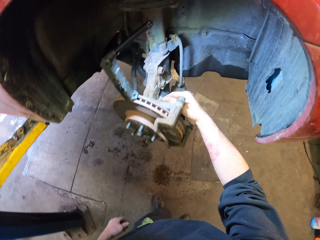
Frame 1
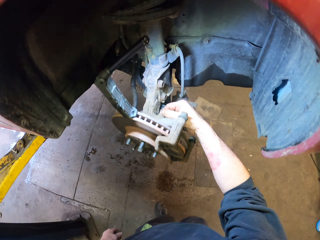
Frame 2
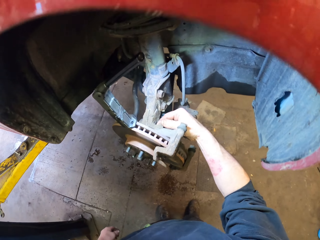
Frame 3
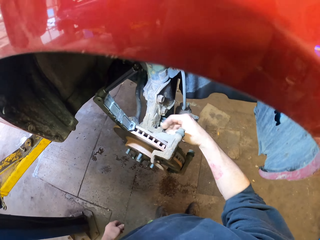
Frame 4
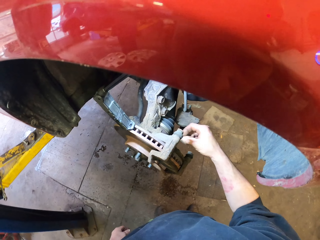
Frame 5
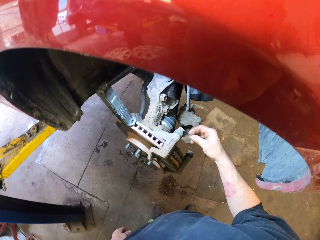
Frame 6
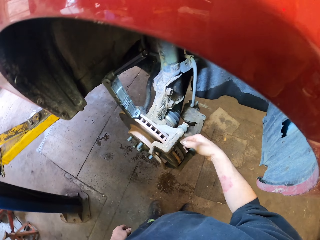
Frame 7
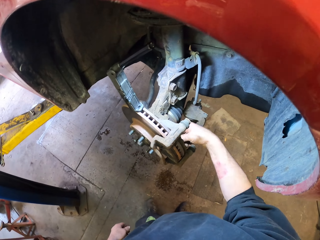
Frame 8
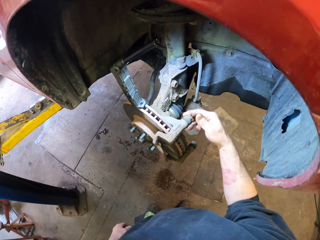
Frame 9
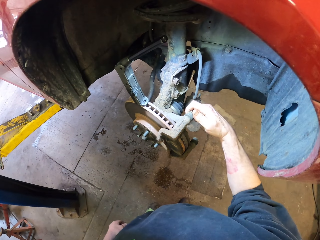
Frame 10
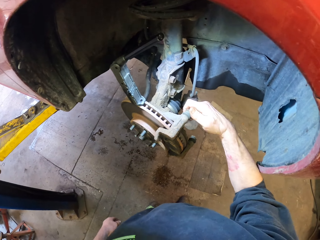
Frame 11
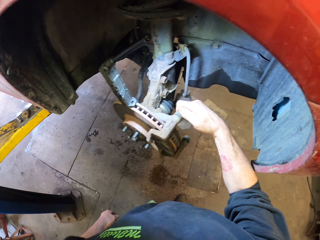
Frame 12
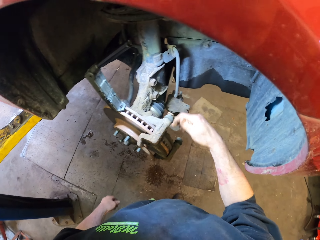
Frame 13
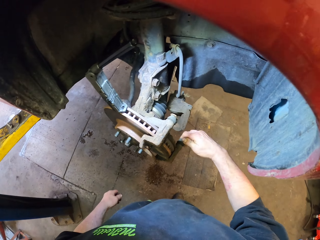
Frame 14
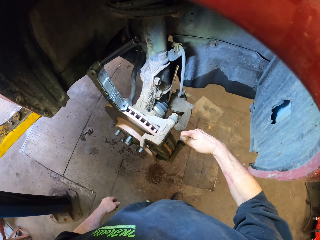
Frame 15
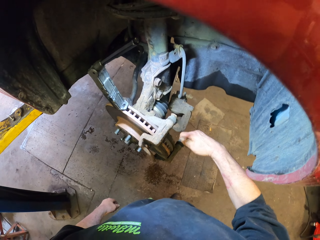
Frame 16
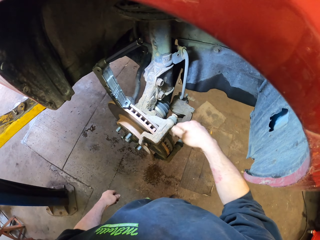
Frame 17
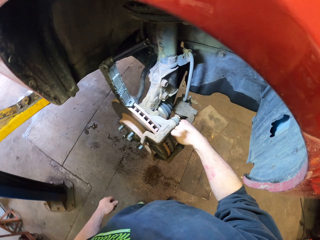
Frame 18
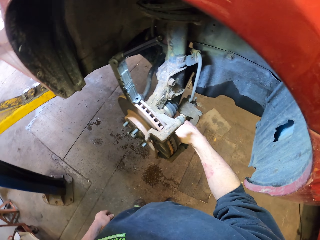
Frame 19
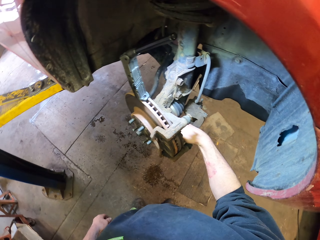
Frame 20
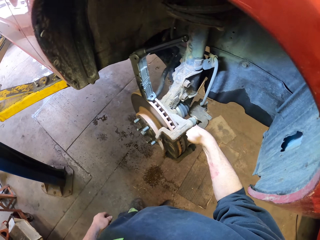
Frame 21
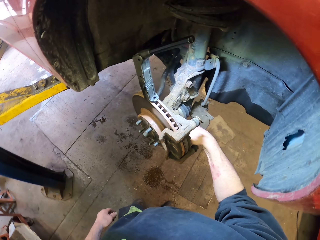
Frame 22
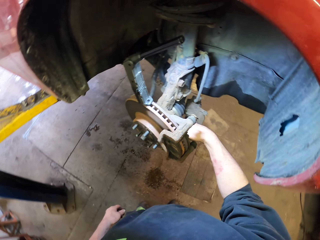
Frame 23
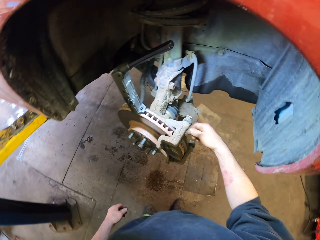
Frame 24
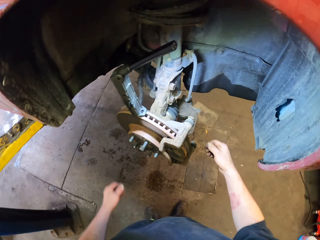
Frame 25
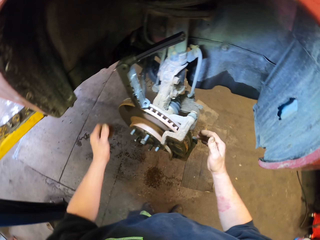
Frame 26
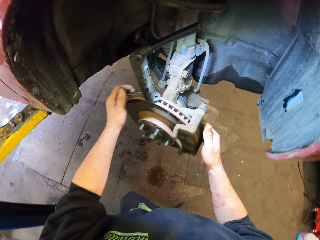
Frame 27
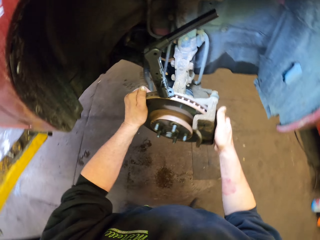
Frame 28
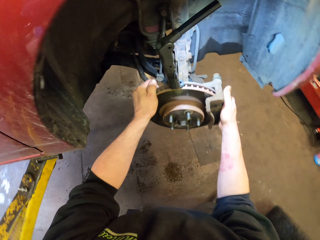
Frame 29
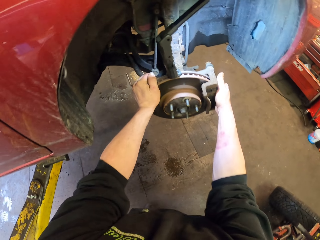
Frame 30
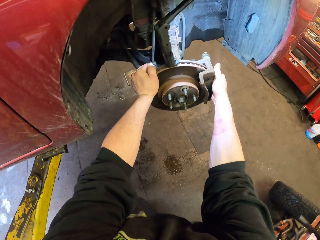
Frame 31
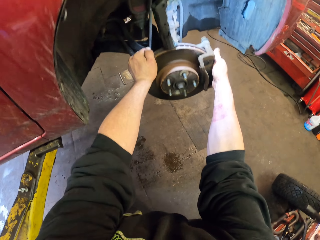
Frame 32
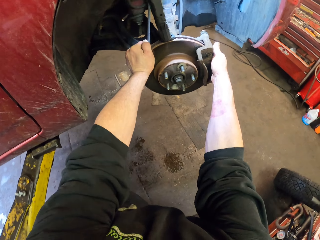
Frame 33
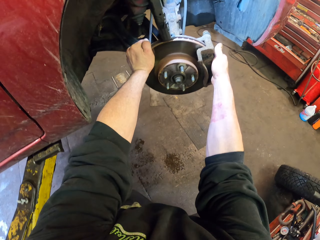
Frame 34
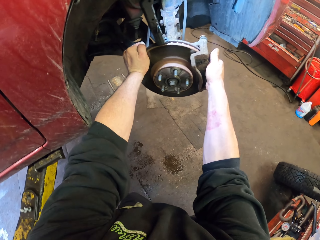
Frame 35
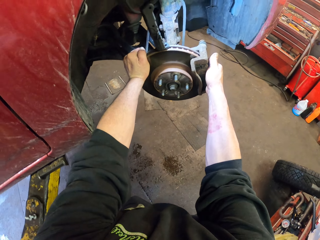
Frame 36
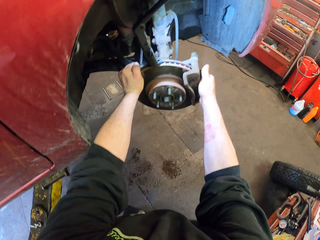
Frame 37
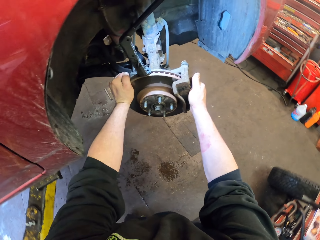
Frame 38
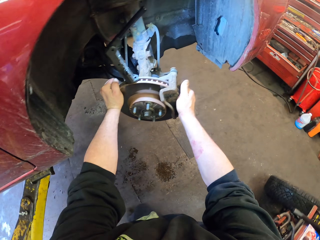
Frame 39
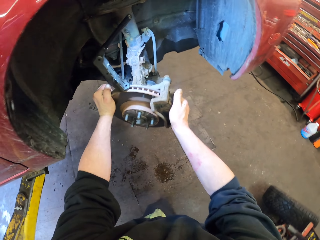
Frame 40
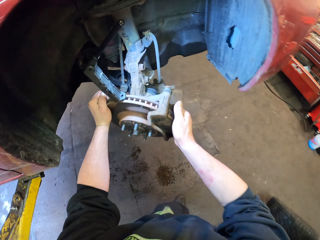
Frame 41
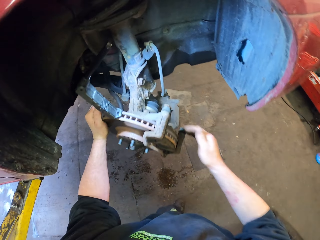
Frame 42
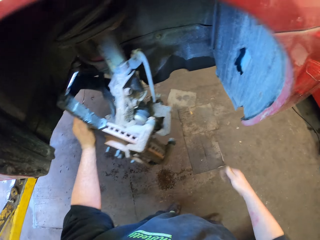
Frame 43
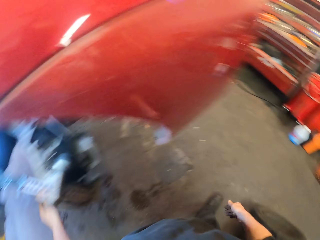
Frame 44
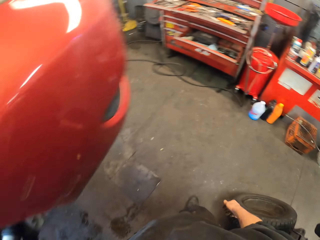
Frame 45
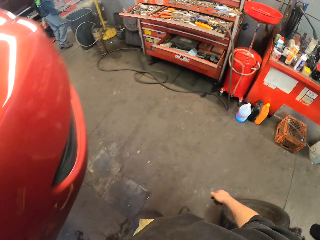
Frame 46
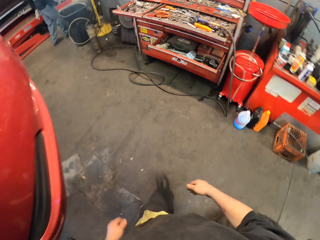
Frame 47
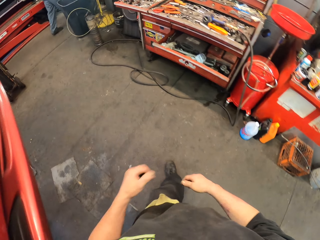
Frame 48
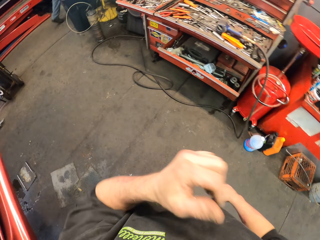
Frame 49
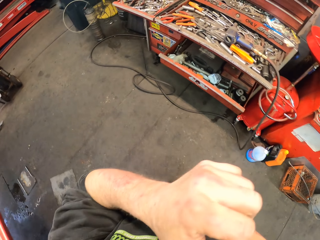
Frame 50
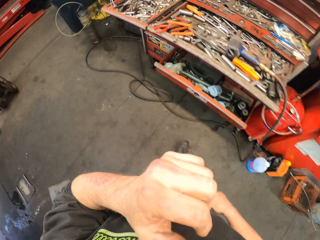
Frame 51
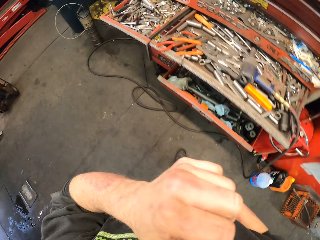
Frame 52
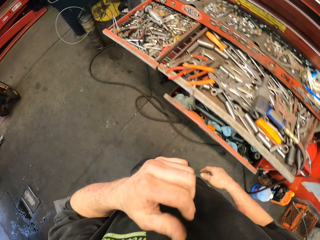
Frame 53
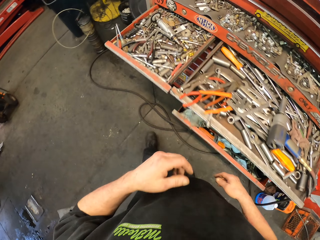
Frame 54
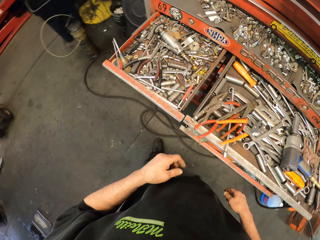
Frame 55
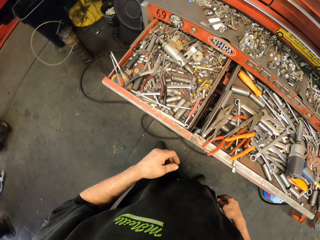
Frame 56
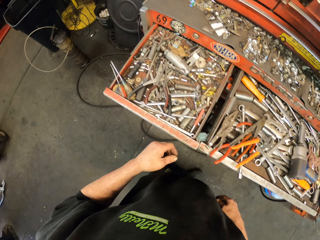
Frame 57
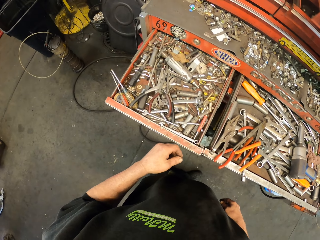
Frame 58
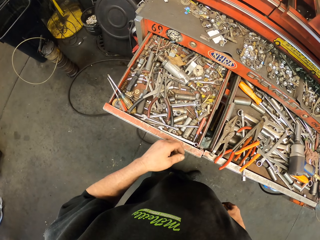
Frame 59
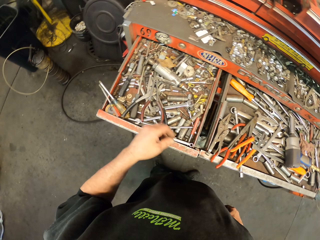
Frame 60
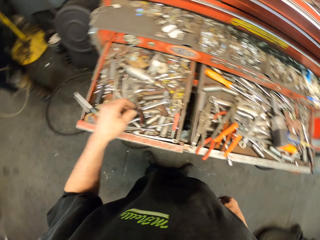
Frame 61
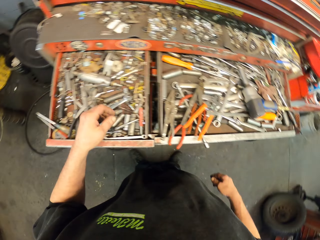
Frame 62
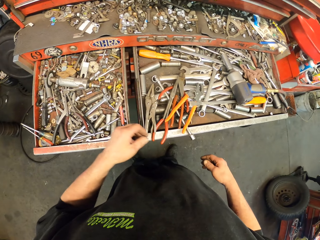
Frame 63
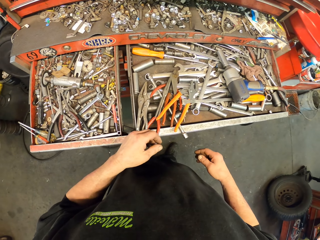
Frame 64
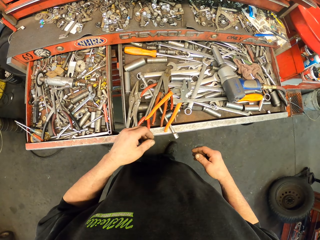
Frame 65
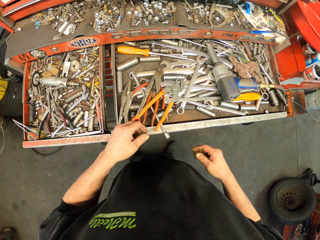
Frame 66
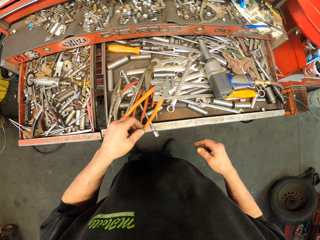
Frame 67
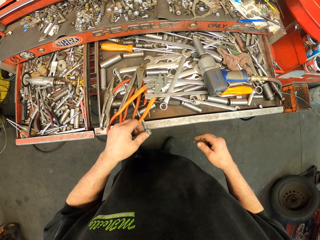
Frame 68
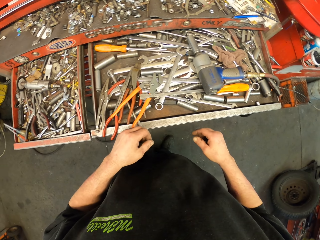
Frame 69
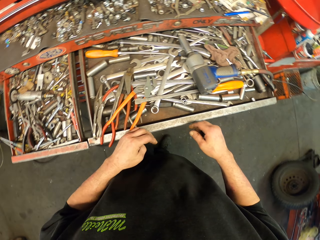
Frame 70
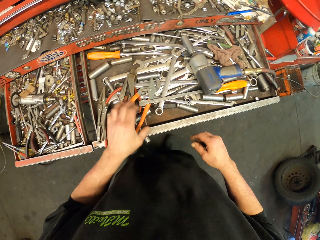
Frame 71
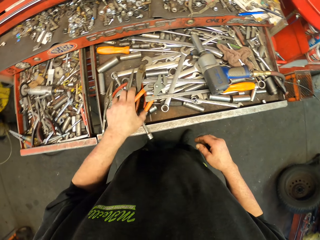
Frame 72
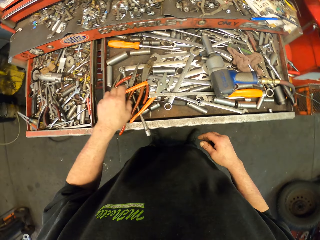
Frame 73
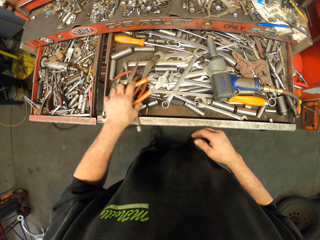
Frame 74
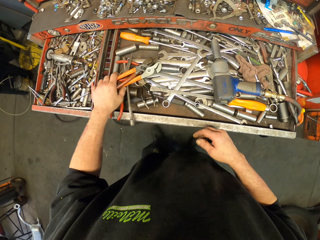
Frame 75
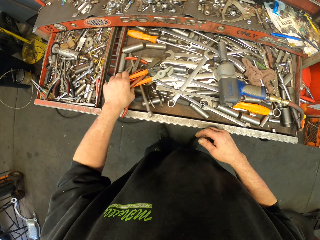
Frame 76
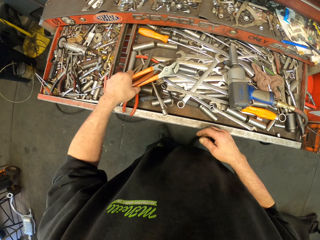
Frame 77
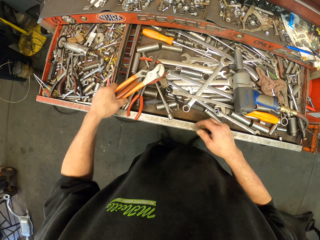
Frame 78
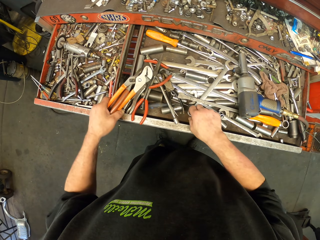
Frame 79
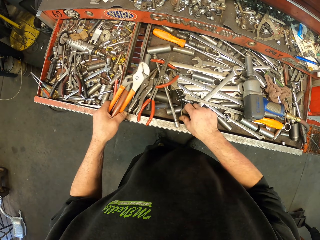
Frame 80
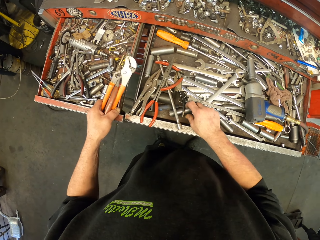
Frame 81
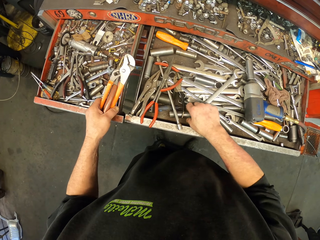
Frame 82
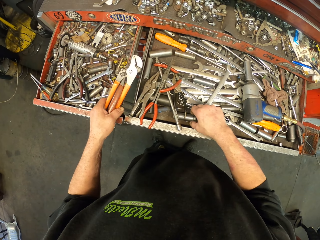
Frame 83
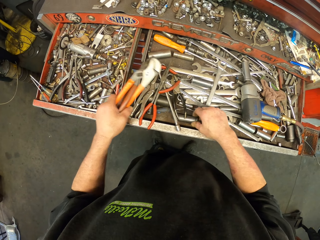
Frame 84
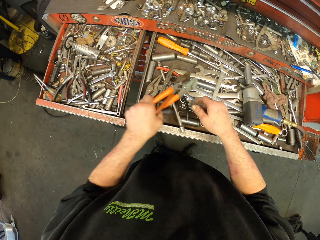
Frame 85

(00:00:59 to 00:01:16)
The camera wearer touches the vehicle parts. They adjust the bolt. They turn the wheel part. They walk in the room. They hold spanners. They pick pliers.

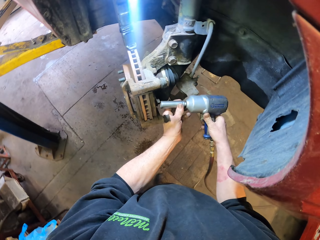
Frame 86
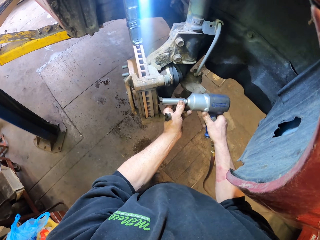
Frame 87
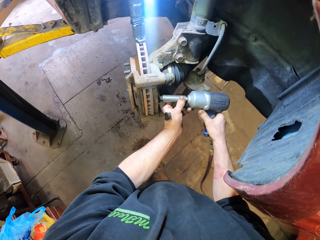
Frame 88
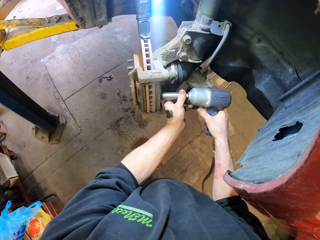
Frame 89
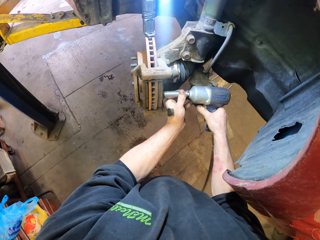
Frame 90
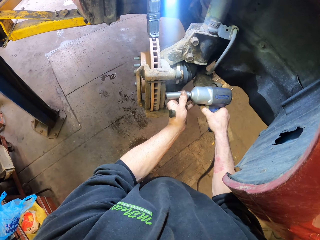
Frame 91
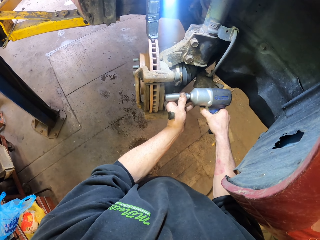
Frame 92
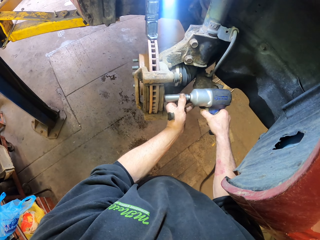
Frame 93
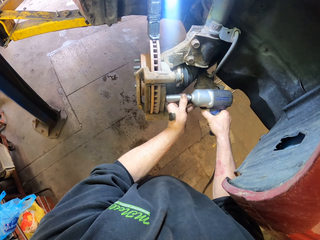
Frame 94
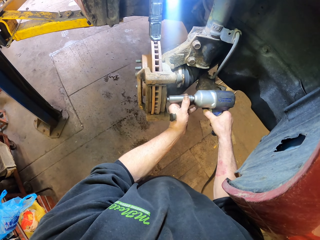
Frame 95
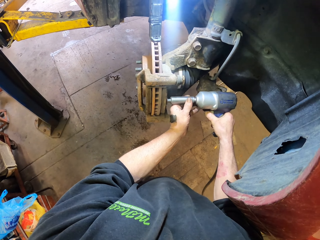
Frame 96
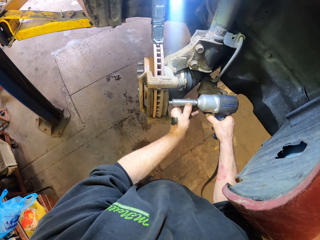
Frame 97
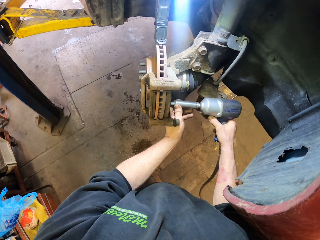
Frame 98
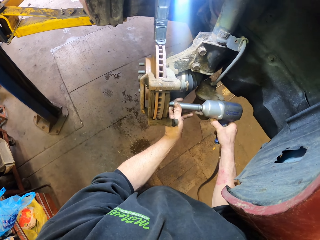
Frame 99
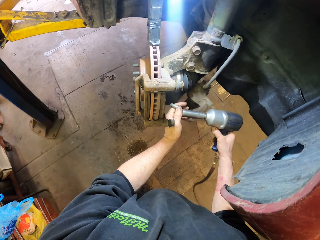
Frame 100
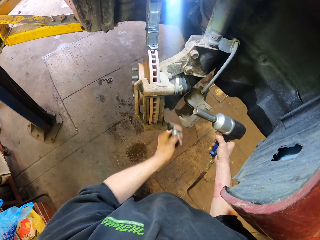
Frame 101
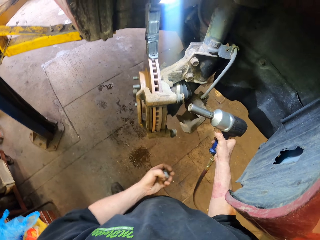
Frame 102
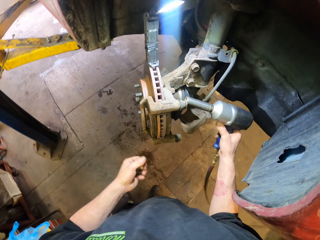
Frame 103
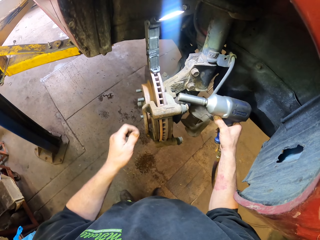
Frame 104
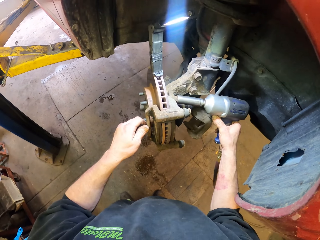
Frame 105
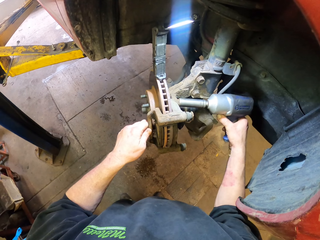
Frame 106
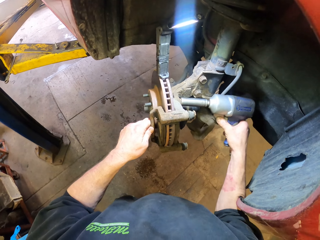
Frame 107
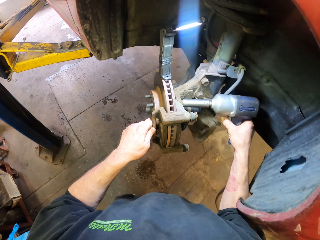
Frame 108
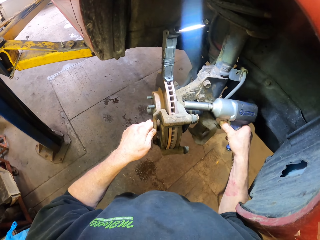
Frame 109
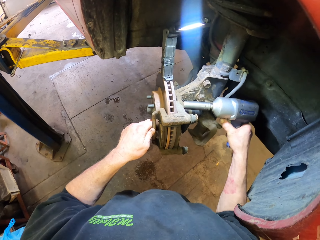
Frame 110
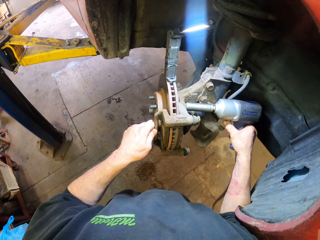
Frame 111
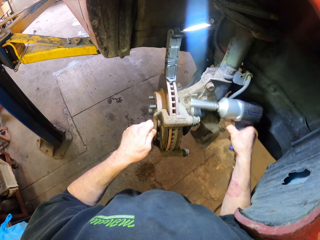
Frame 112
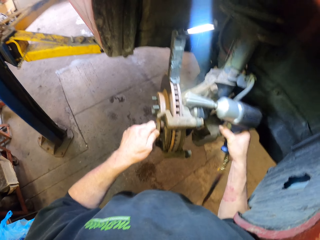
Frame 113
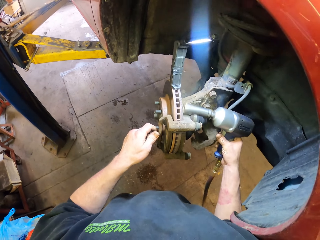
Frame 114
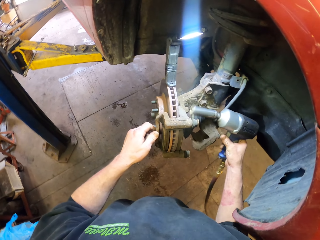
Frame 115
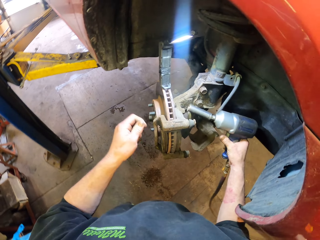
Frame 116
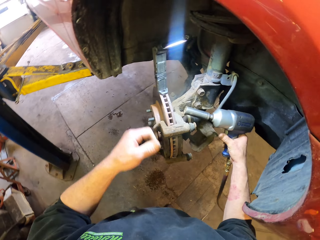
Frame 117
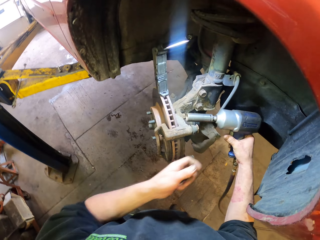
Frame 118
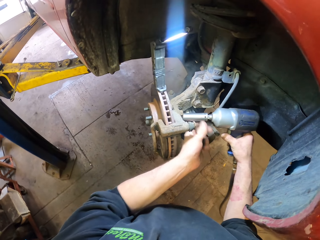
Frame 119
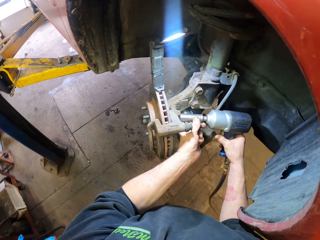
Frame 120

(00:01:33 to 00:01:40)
The camera wearer loosens the nut. They adjust the bolt. They pick the bolt. They loosen another nut. They adjust the bolt with a drill.
